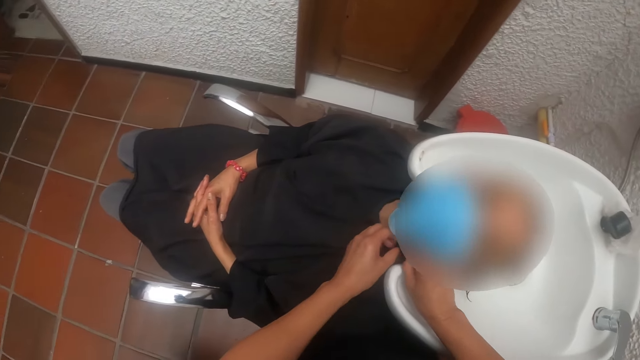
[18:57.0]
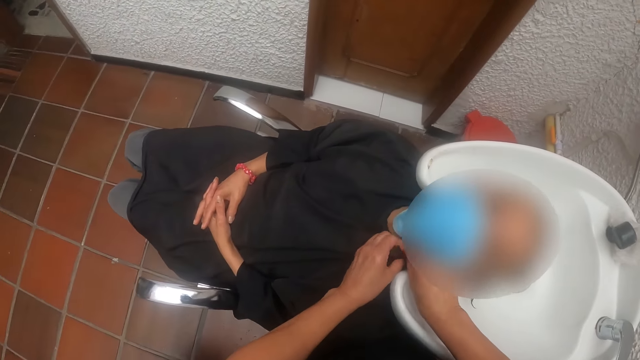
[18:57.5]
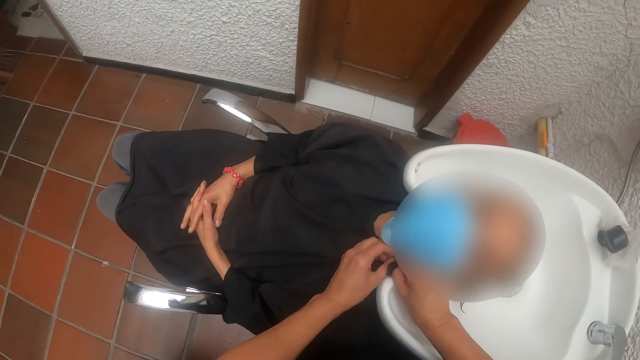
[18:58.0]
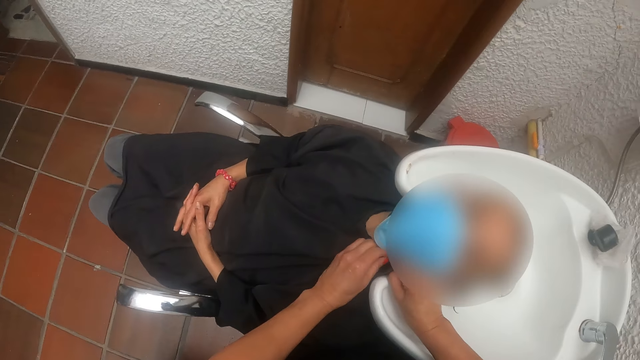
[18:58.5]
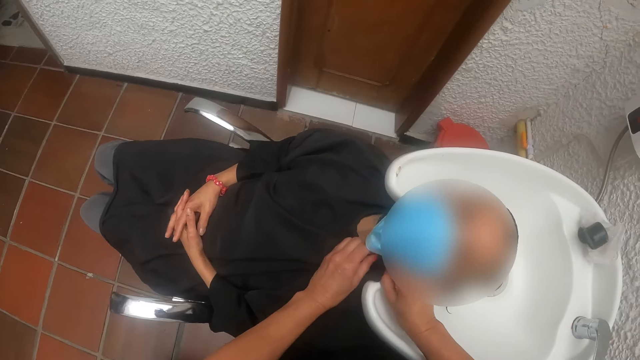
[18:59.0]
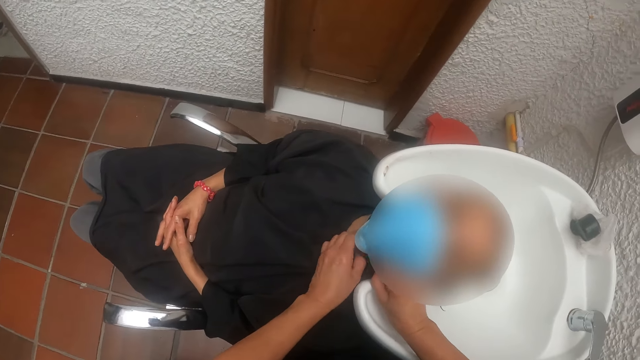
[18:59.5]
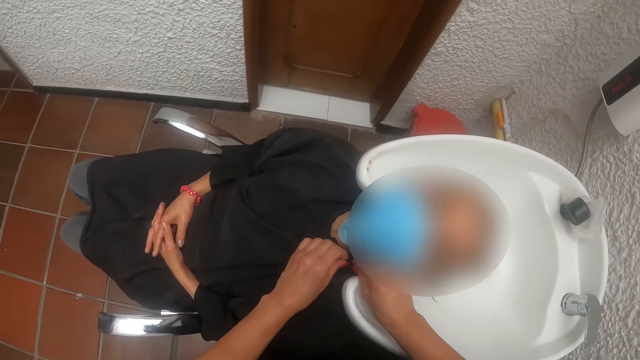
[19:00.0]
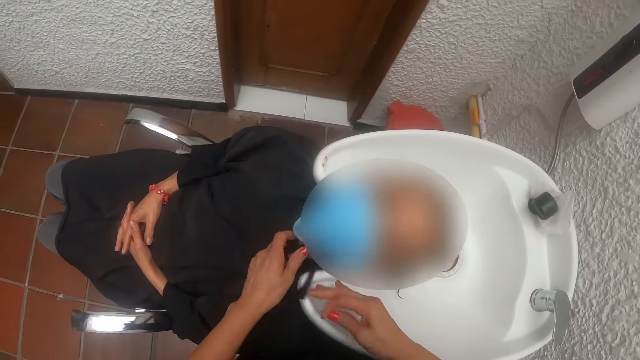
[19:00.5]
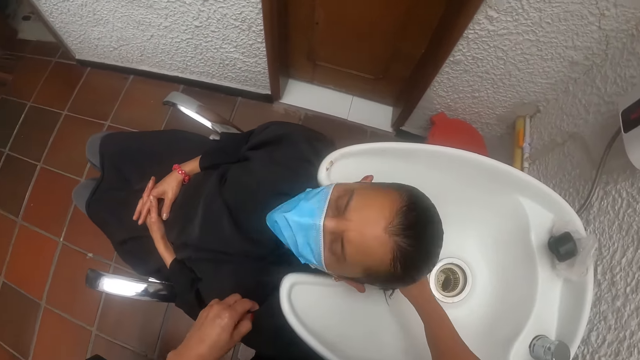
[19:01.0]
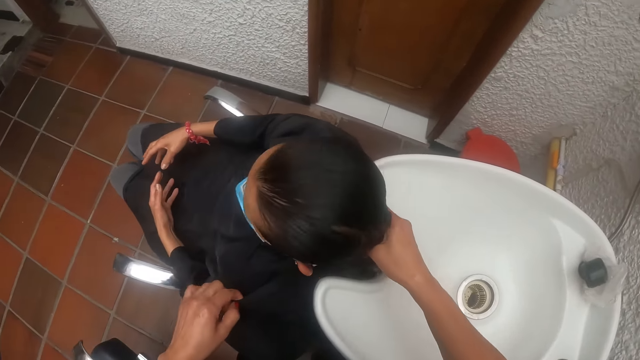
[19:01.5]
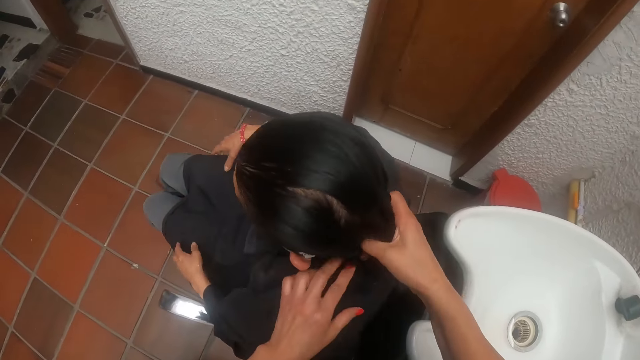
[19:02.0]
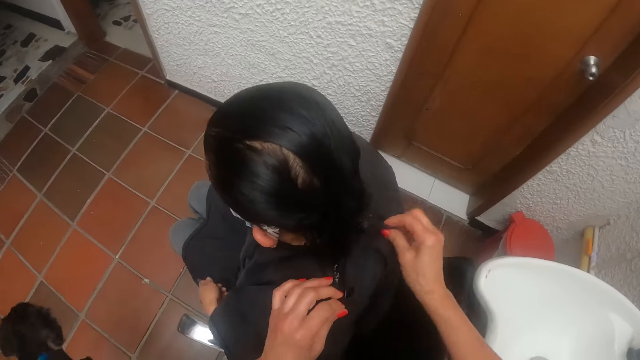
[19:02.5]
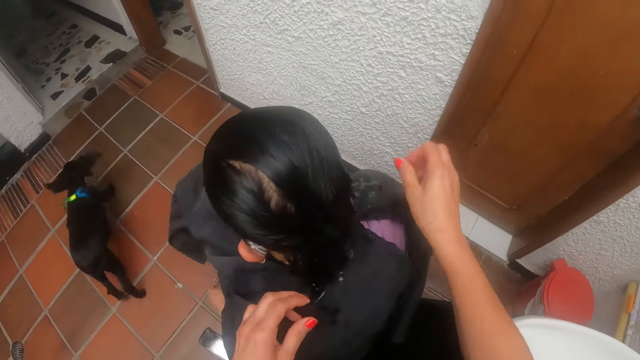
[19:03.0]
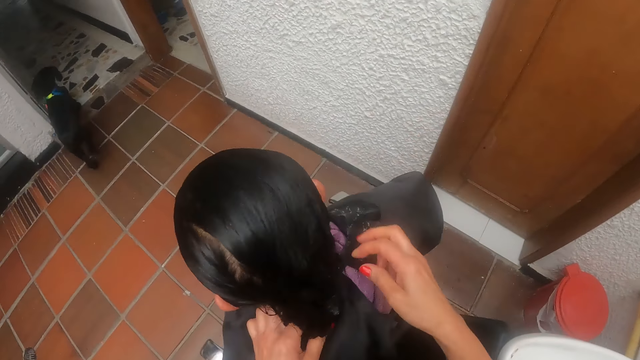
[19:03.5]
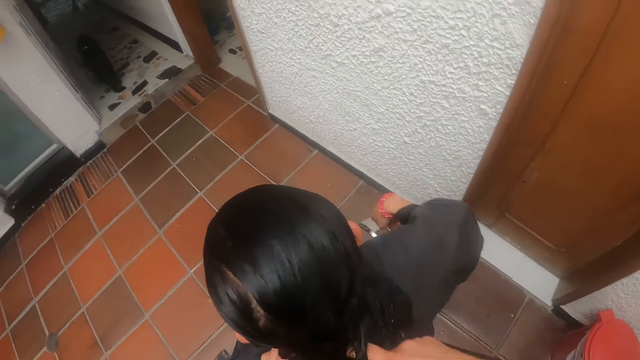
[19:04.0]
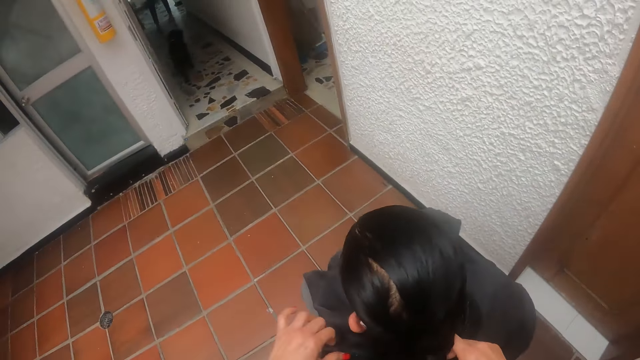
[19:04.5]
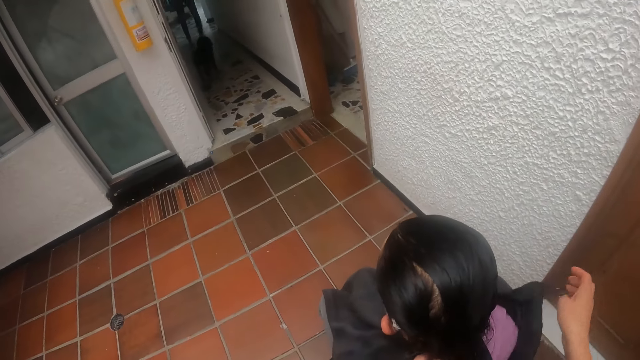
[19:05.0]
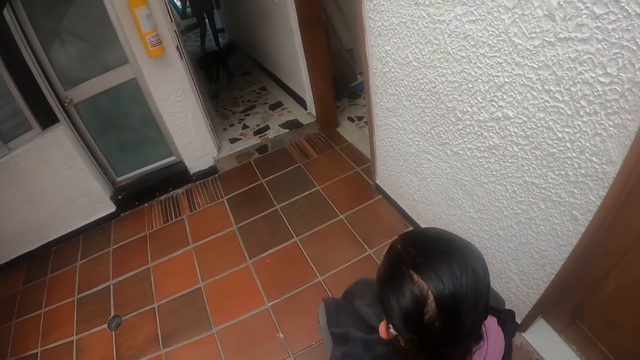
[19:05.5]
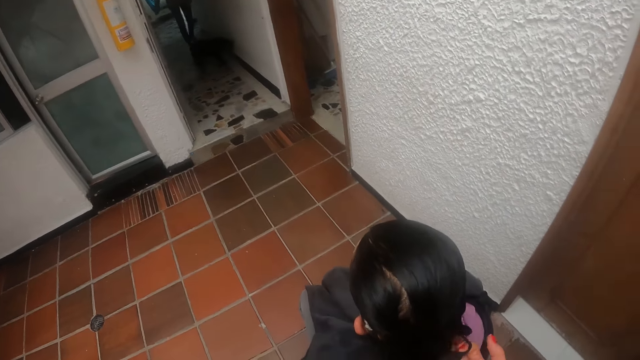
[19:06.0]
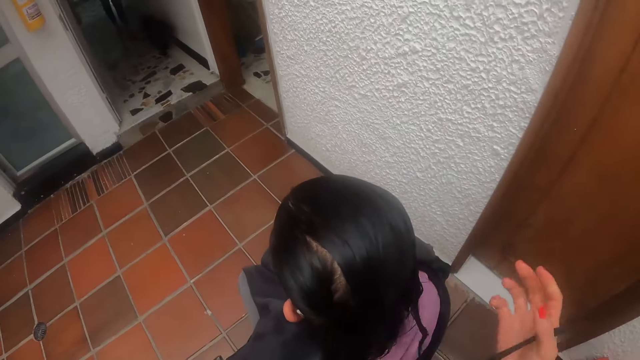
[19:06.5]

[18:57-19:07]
The camera wearer grabs the woman's hair with her right hand. She touches the woman's hair. She removes the chair cloth from the woman's body with both hands.

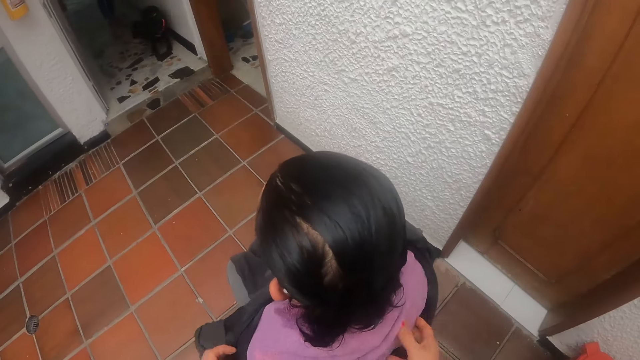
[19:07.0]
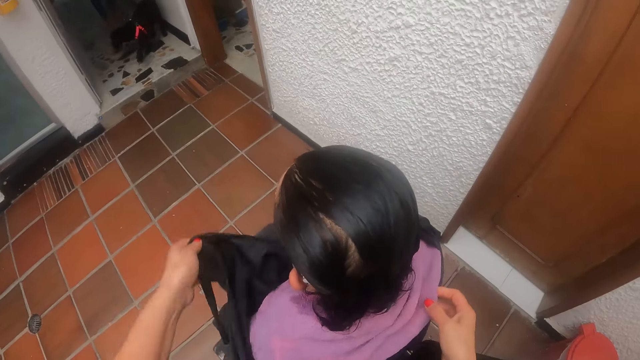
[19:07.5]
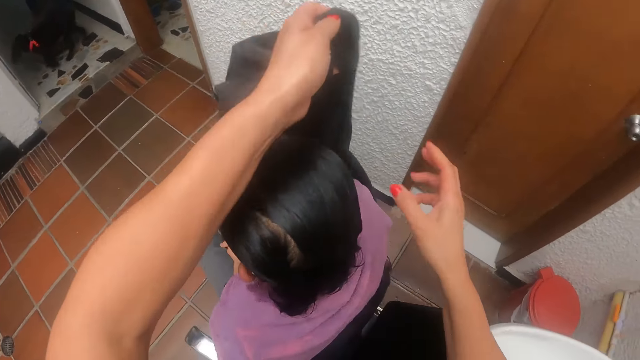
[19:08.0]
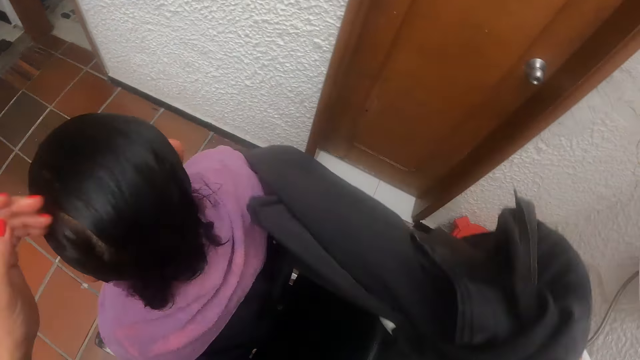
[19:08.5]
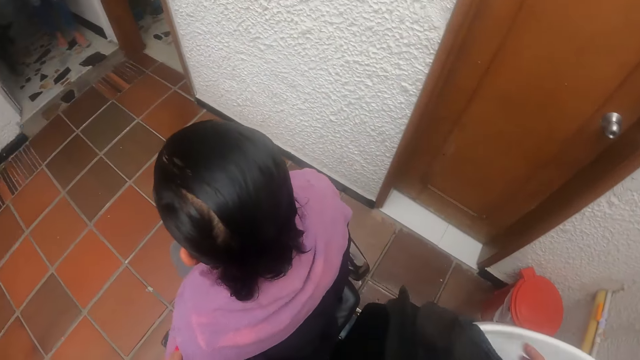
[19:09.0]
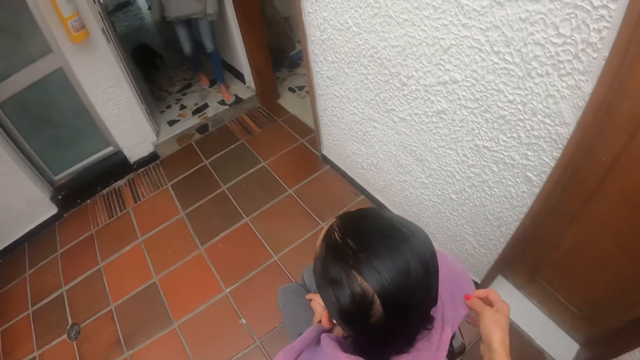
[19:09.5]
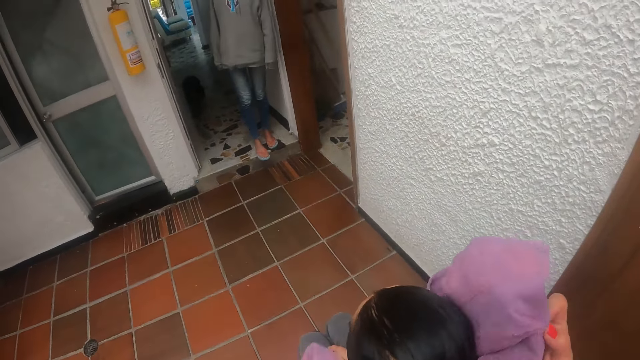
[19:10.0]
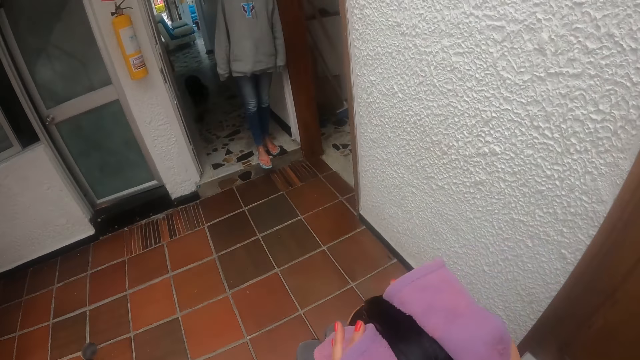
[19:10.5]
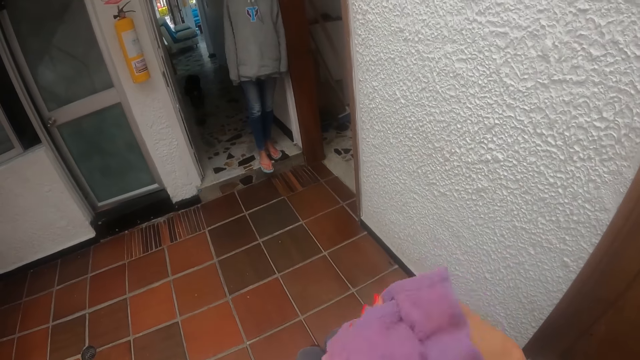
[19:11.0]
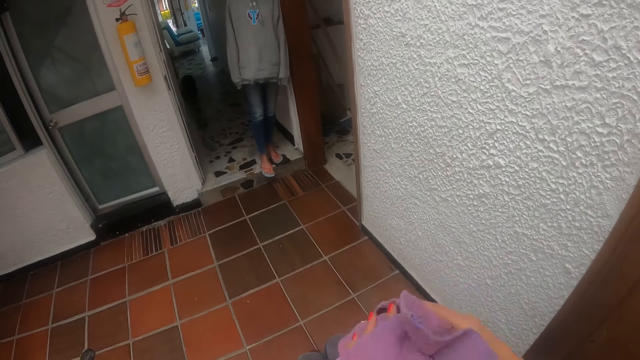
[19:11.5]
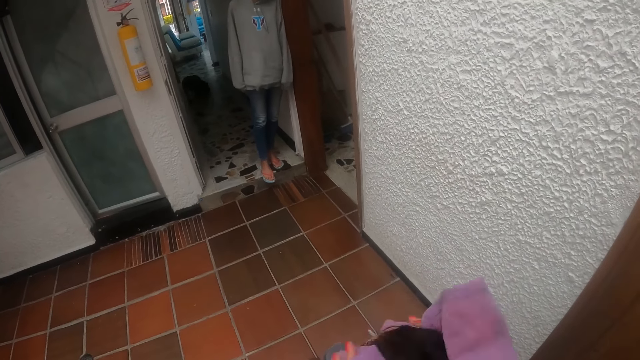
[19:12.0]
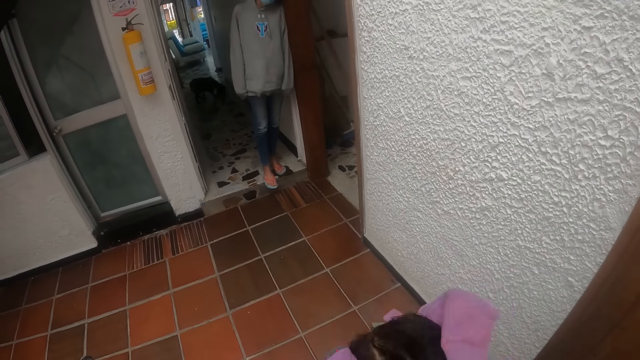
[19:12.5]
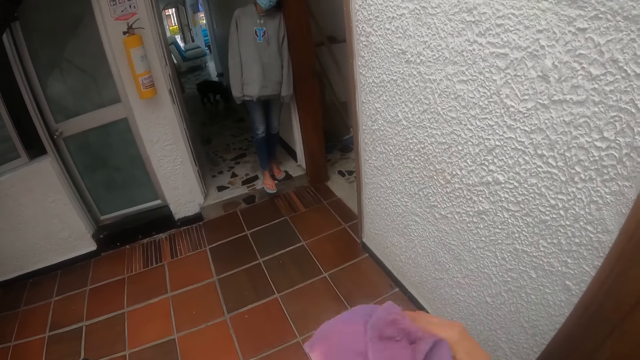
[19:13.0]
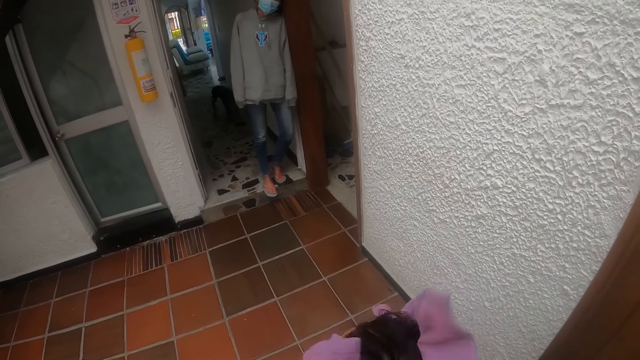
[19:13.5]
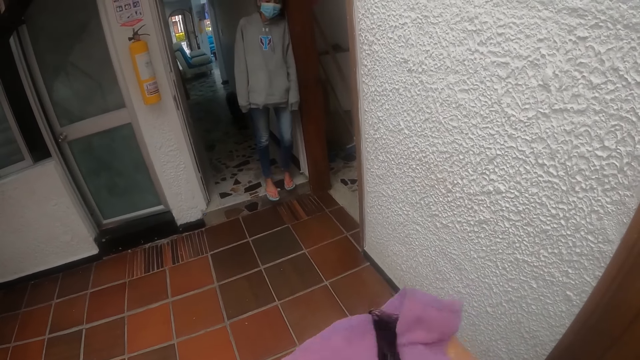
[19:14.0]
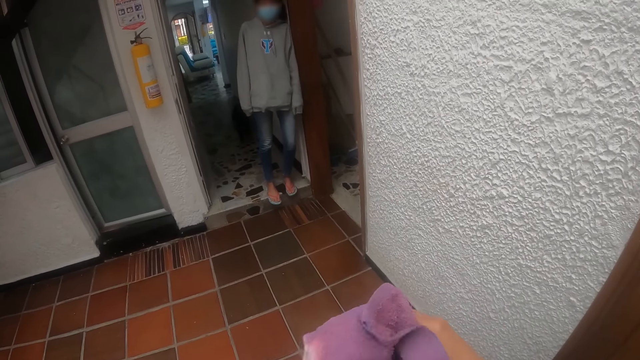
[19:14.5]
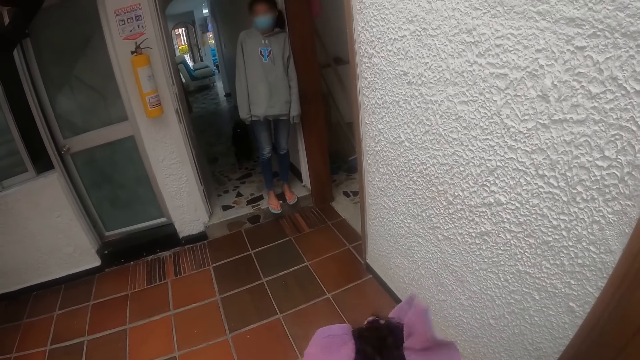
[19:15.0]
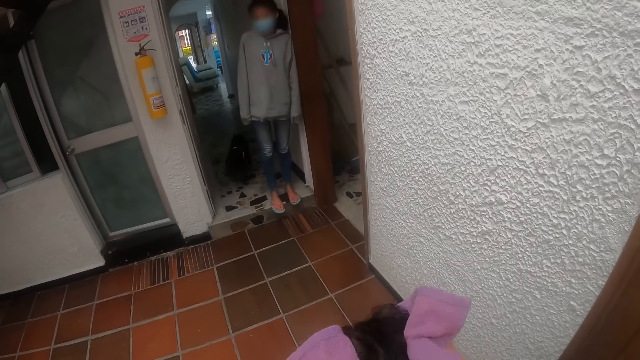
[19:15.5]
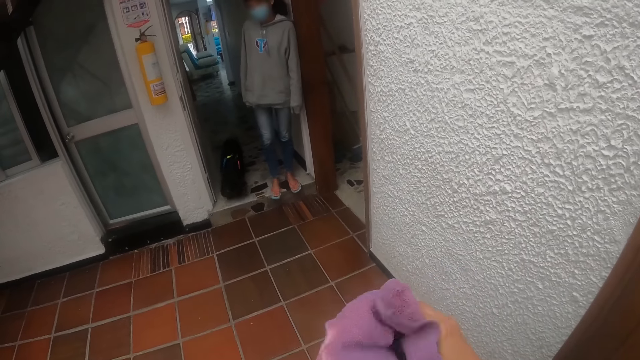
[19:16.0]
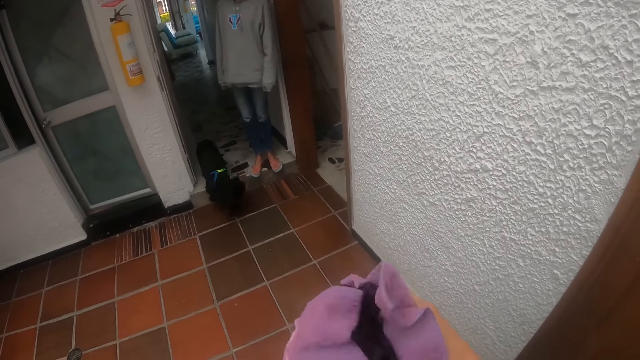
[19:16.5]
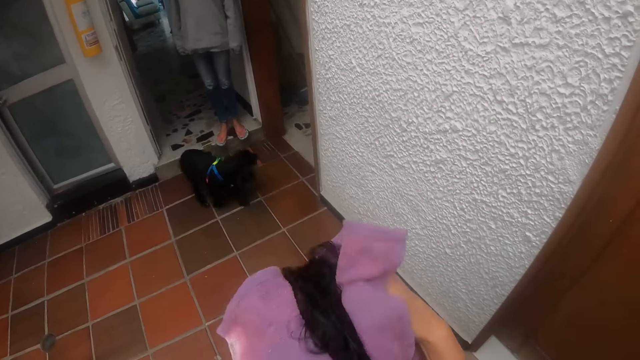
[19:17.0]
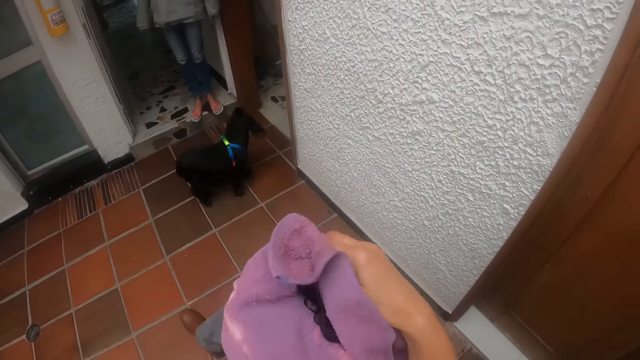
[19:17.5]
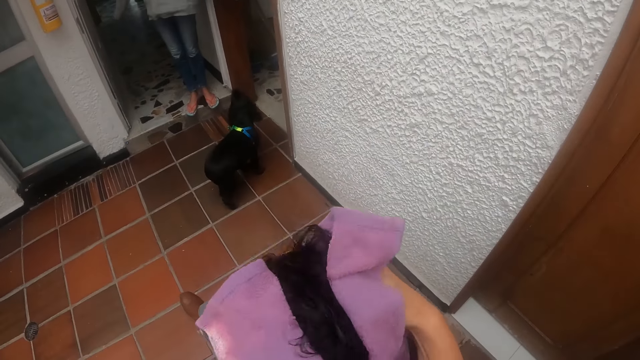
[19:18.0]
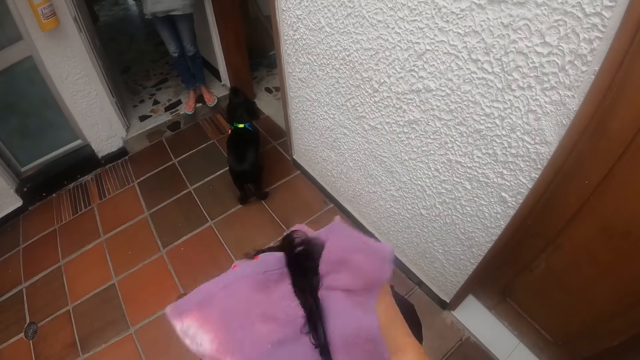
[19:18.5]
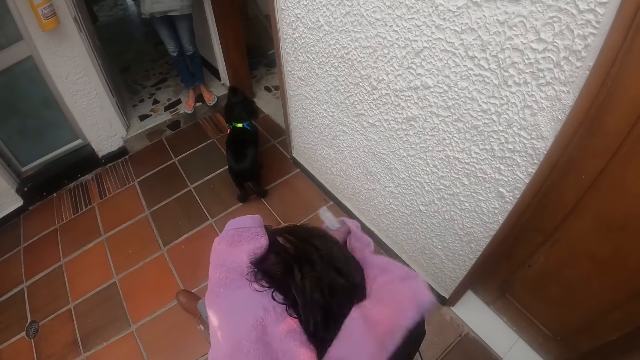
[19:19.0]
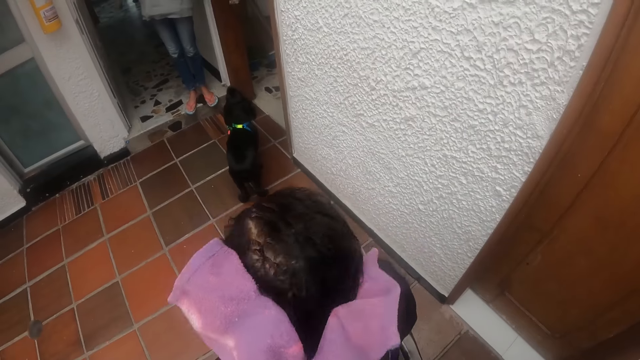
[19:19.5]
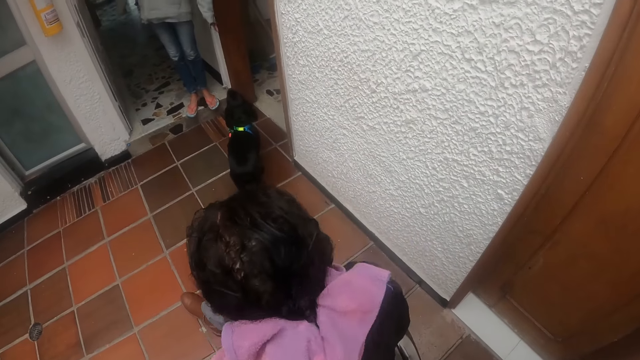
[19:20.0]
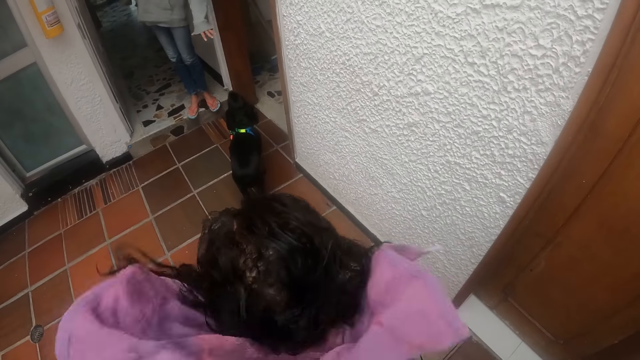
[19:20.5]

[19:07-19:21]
The camera wearer drops the chair cloth on the sink with her right hand. She picks up a towel from the woman's shoulder with both hands. She dries the woman's hair with the towel in both hands.
